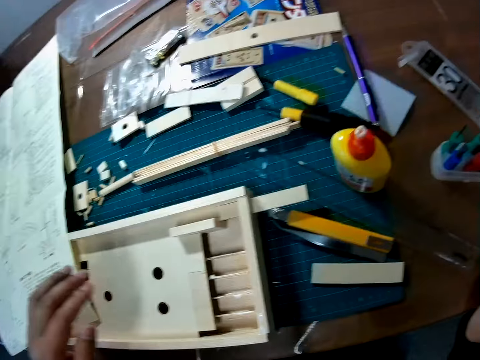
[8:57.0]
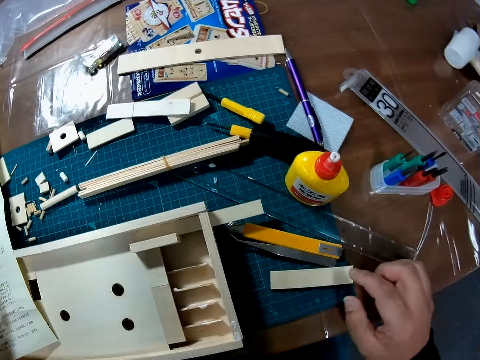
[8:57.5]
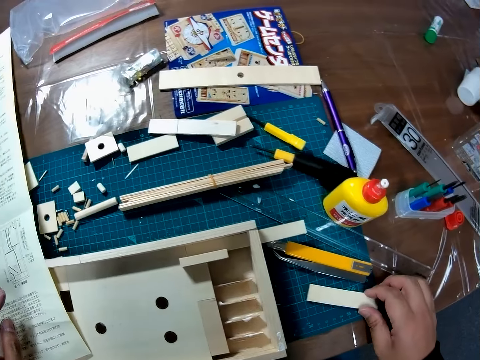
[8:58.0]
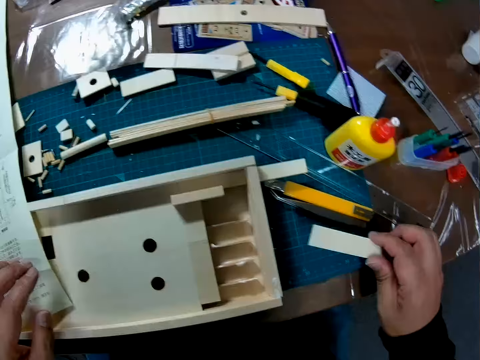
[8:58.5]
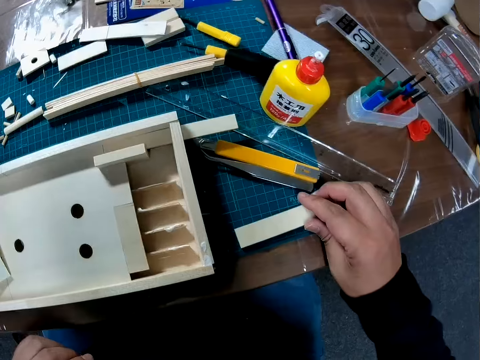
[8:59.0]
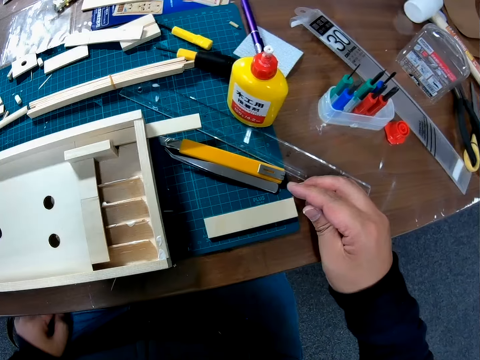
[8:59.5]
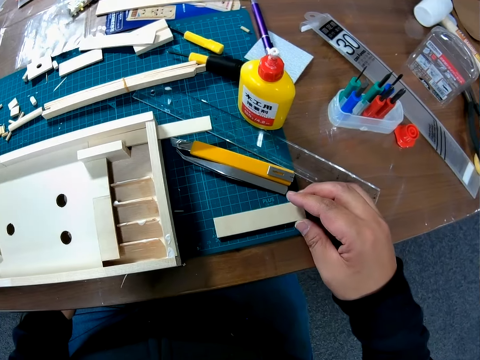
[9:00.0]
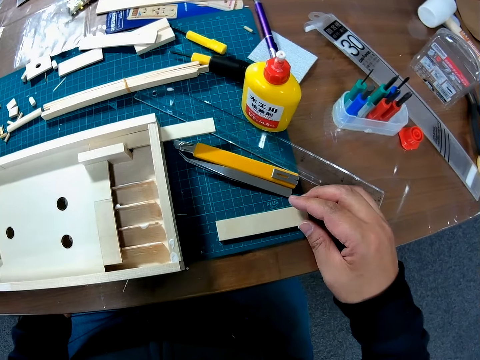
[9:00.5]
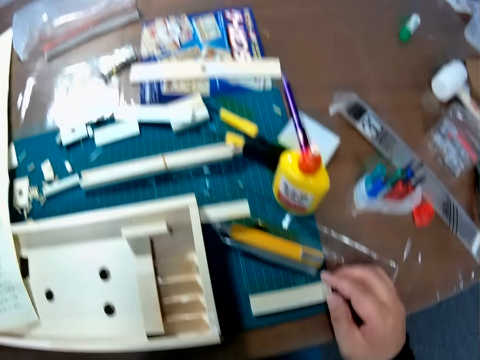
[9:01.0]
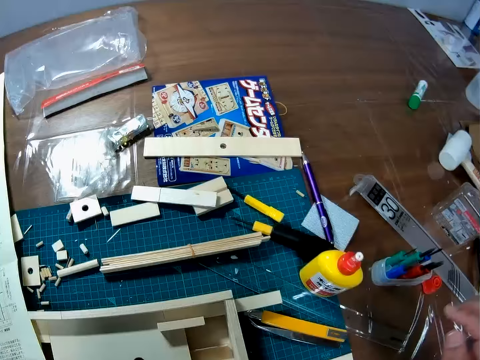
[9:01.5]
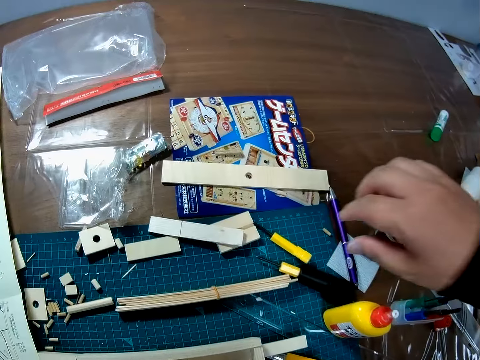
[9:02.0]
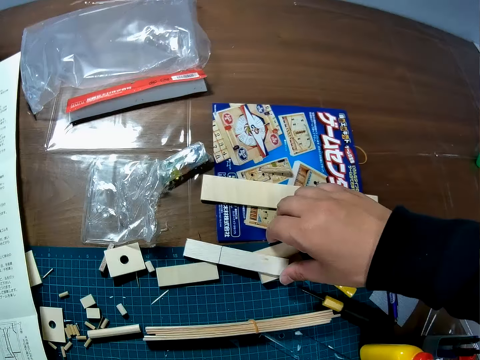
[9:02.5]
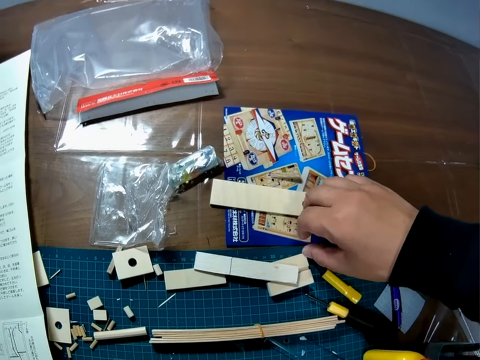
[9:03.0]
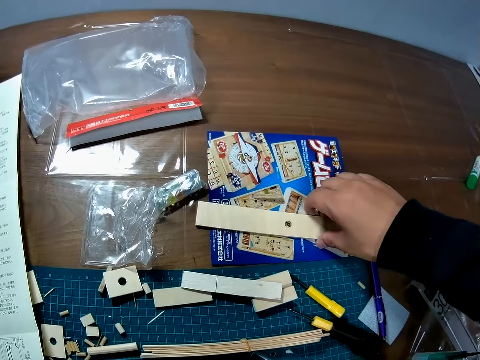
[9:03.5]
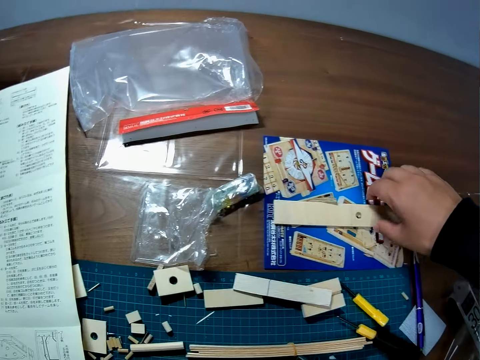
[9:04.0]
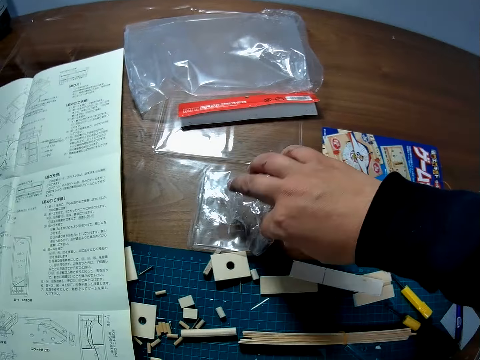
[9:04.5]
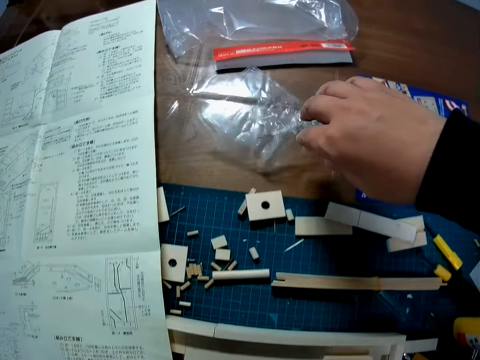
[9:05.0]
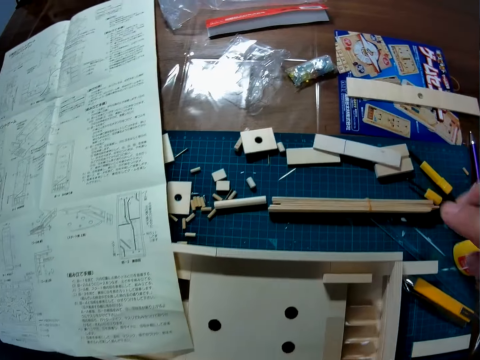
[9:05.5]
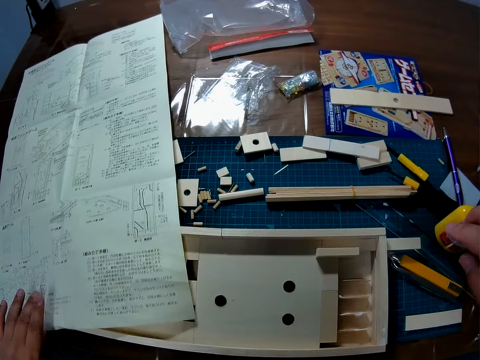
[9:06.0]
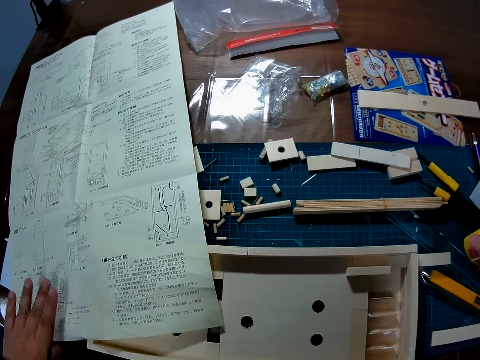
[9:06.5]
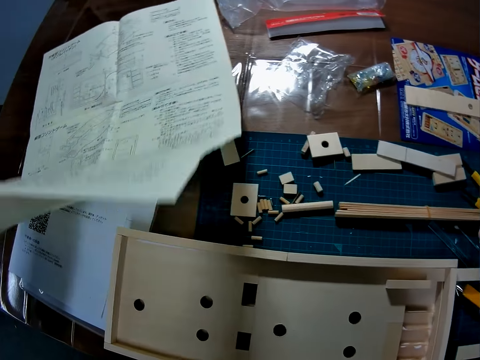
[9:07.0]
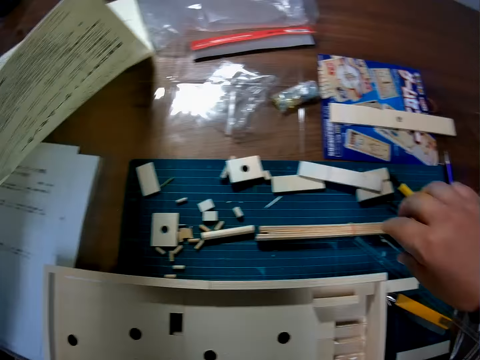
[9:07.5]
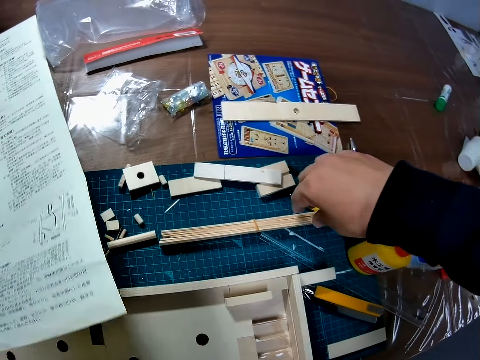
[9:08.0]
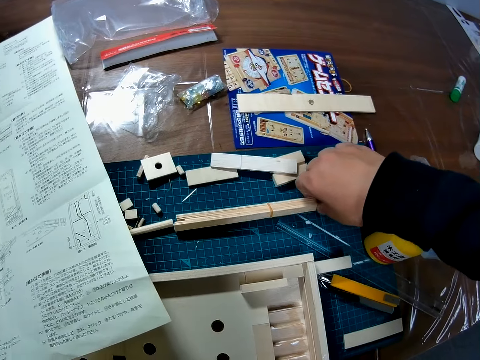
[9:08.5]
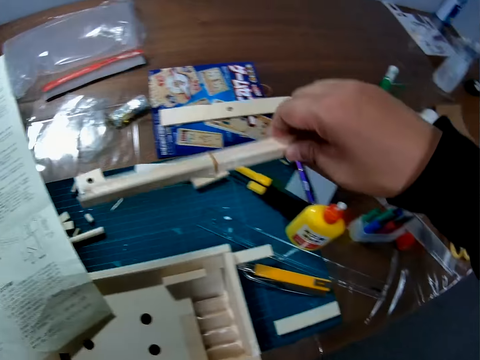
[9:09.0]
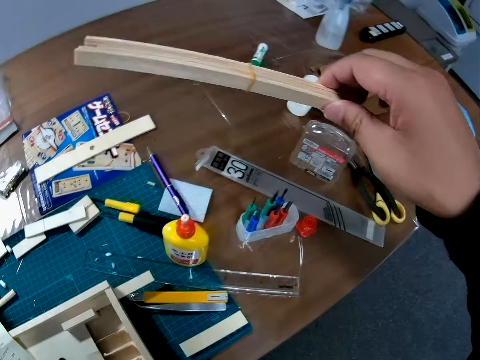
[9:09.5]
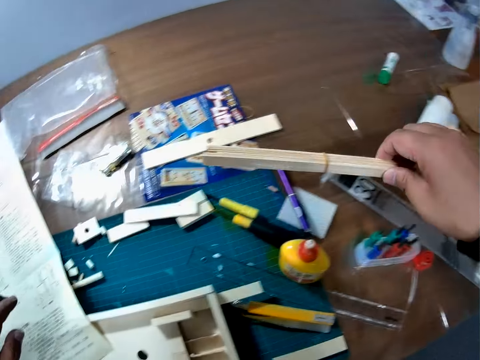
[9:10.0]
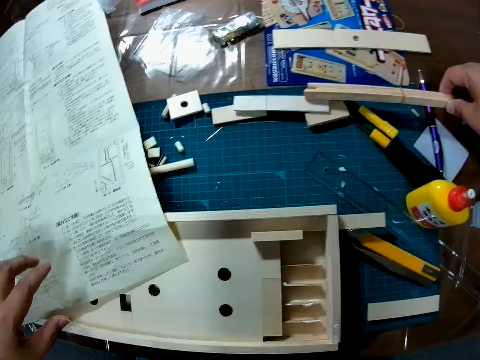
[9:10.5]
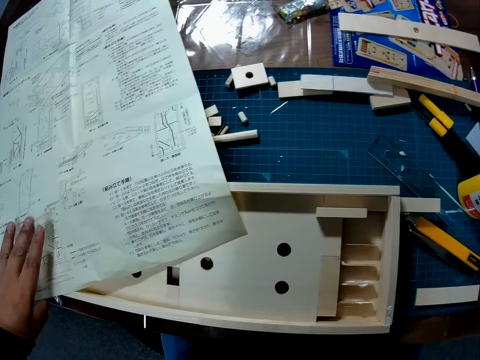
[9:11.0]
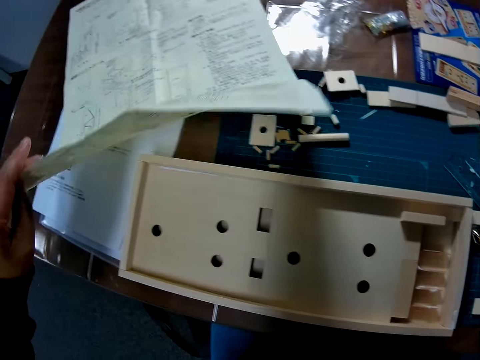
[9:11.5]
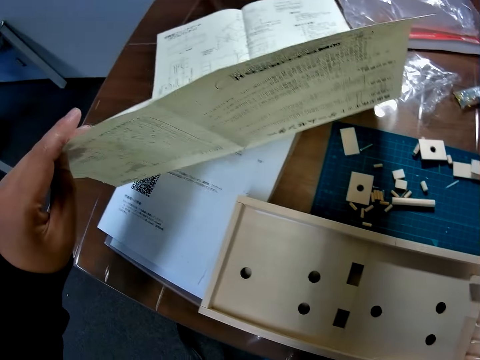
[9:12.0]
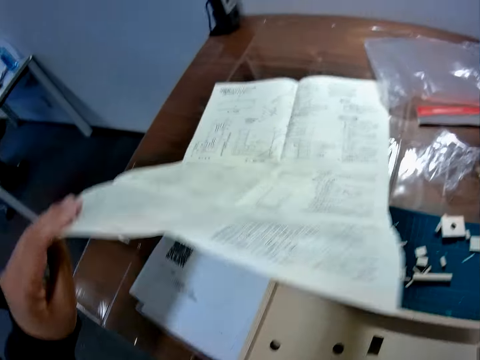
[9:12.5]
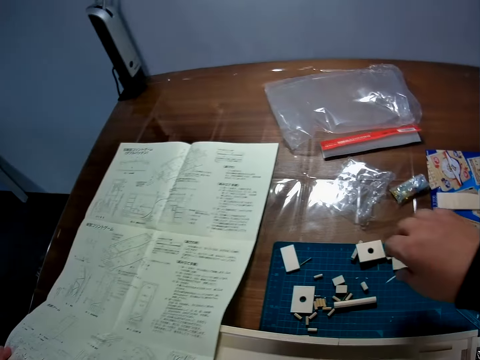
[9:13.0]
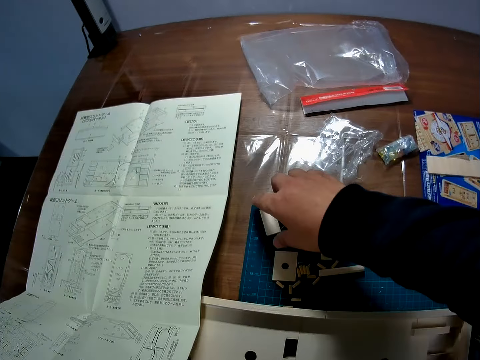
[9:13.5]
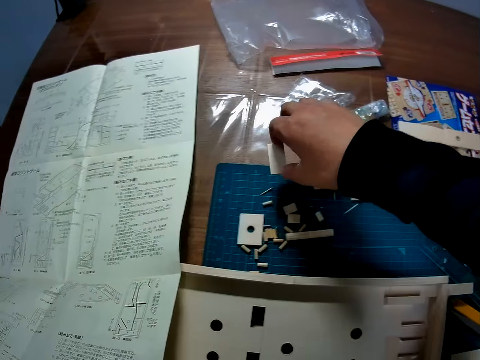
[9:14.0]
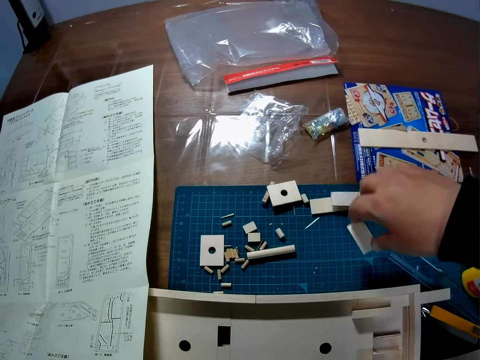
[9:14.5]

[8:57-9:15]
The camera wearer picks a piece of wood on the table. They move the piece of wood on the table. They put the piece of wood on the table. They move the piece of wood on the table. They pick the piece of wood on the table. They raise the paper on the table up. They drop the paper on the table. They pick the piece of wood from the table. They drop the piece of wood on the table. They raise the paper on the table up. They drop the paper on the table. They pick the piece of wood from the table.

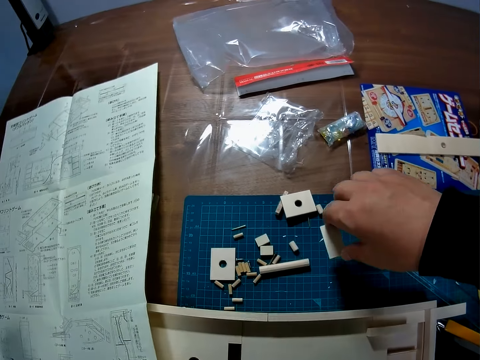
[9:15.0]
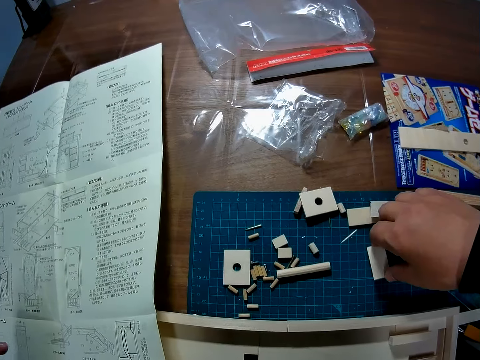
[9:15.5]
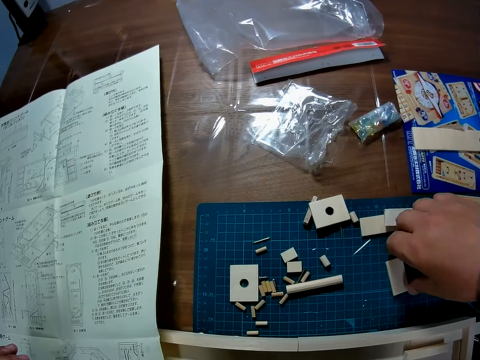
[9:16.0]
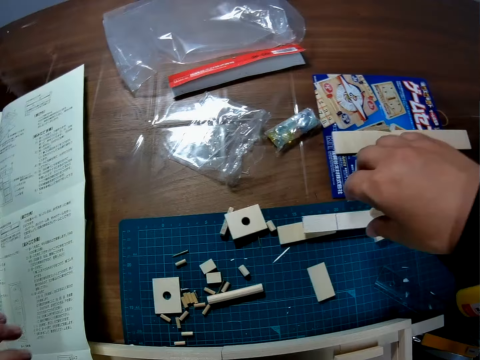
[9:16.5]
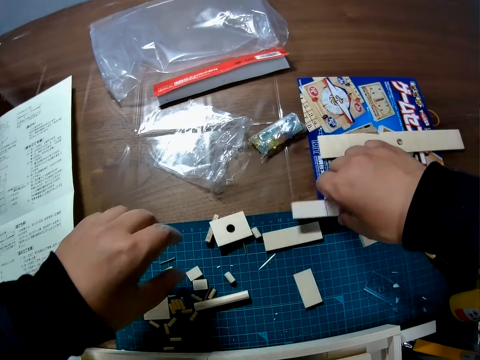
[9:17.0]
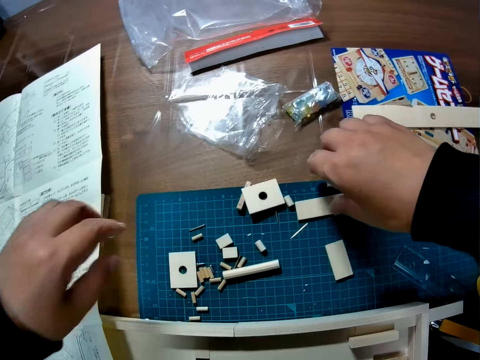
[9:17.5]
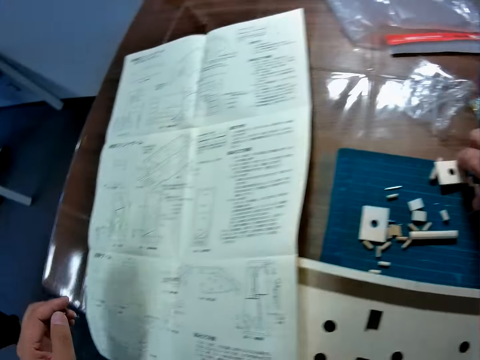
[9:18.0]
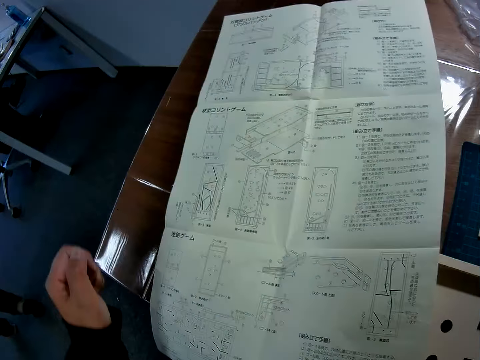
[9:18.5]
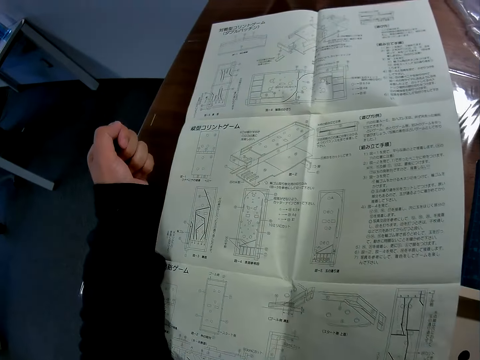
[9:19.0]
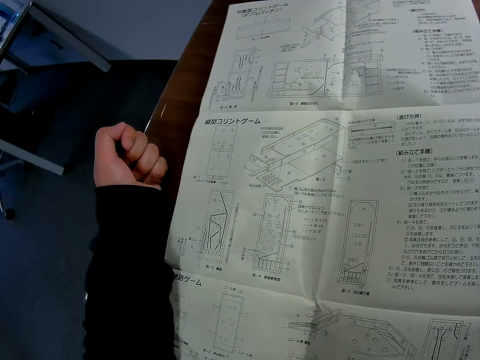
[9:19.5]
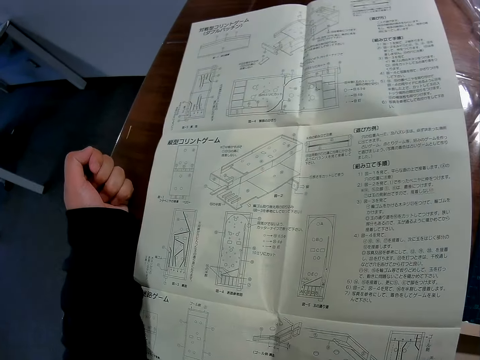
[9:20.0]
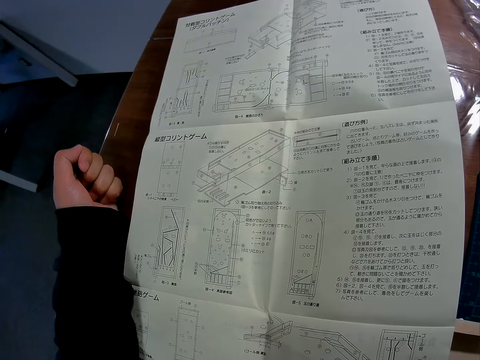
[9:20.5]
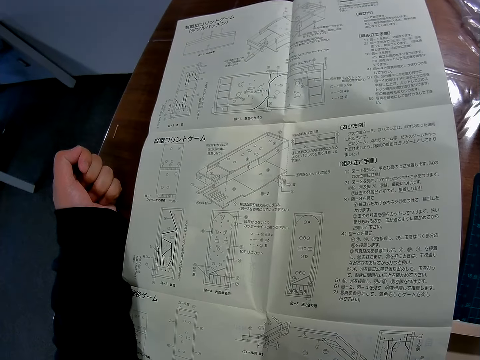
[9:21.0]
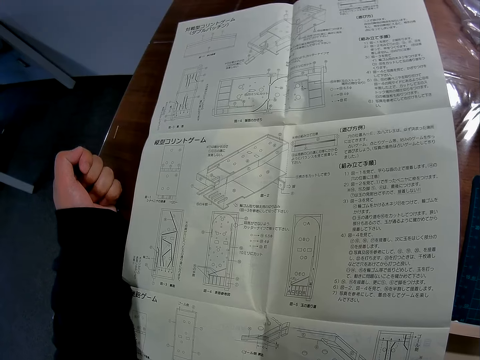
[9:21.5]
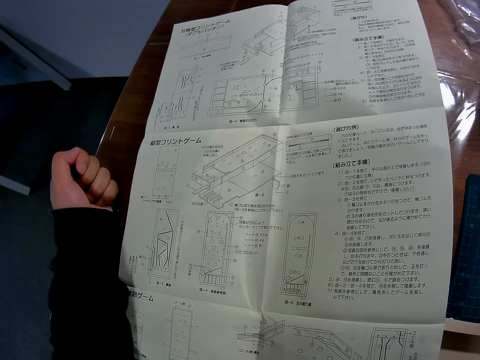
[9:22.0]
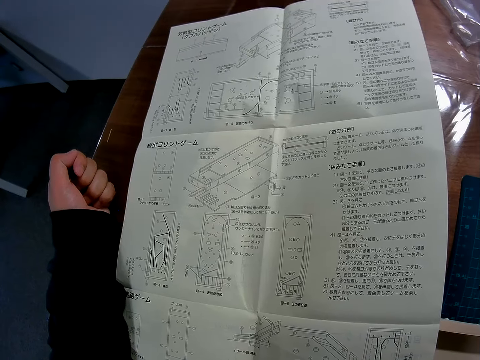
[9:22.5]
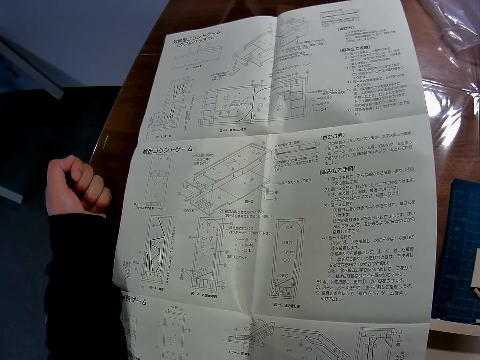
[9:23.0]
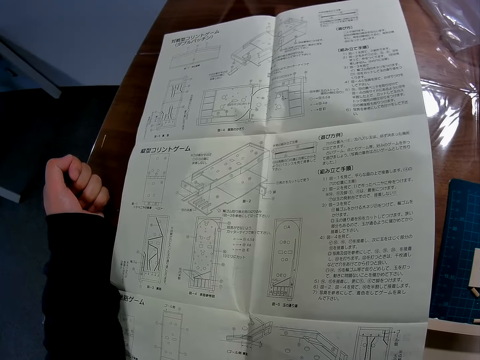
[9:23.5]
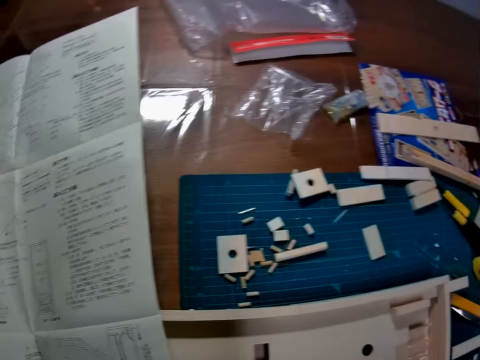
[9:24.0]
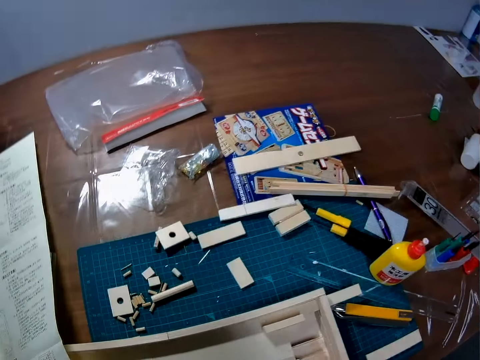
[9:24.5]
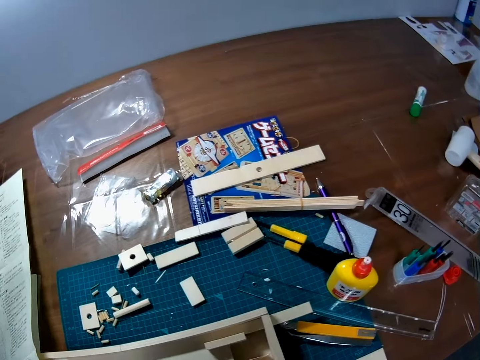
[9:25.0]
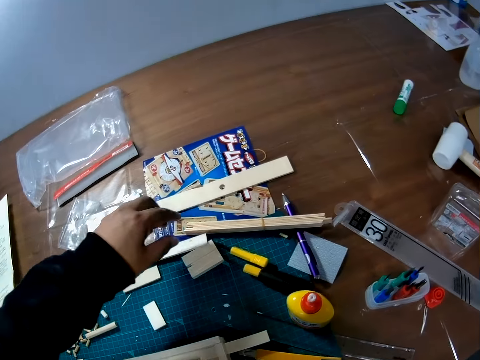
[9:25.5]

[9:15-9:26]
The camera wearer places a white cutout on the table. They move a piece of wood on the table. They hold a foldable ruler. They place a hand on the mathematical chart.
